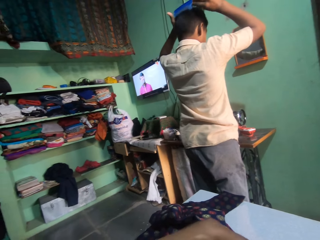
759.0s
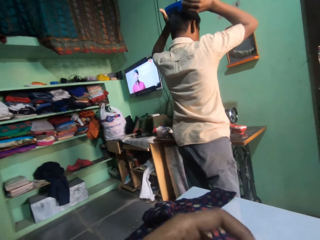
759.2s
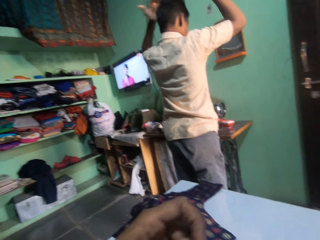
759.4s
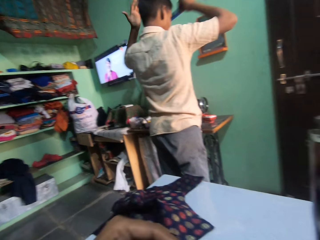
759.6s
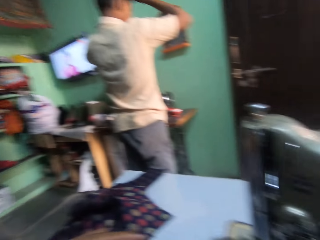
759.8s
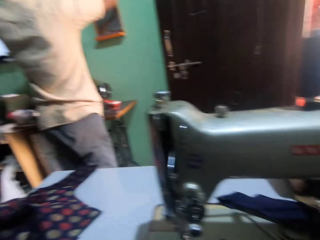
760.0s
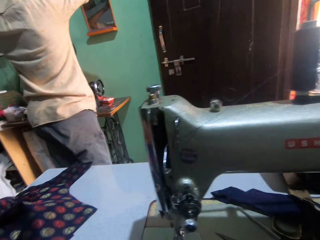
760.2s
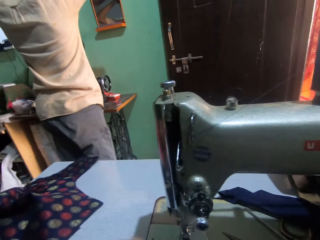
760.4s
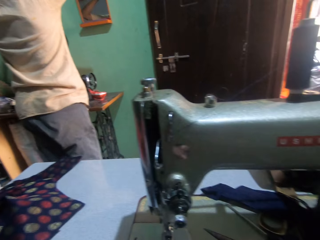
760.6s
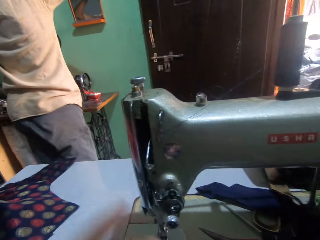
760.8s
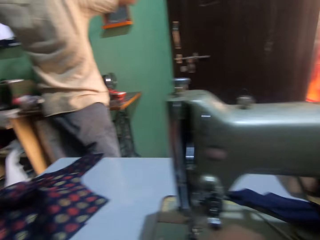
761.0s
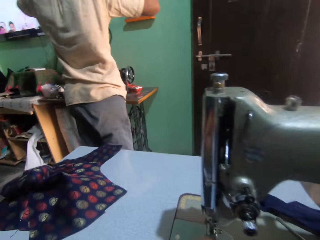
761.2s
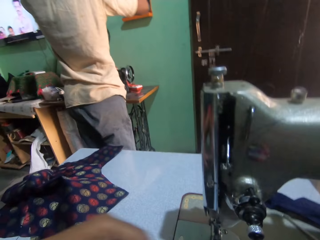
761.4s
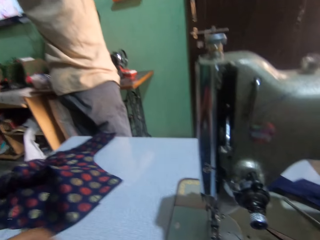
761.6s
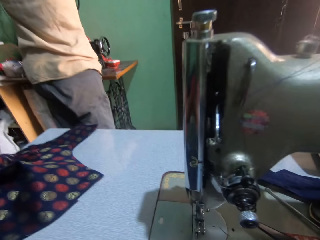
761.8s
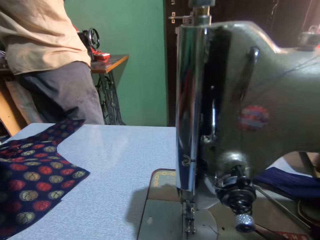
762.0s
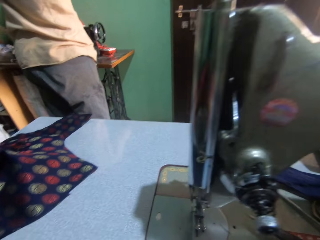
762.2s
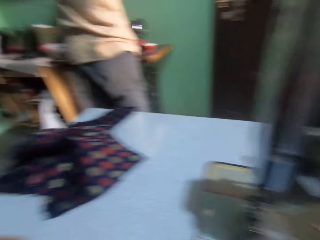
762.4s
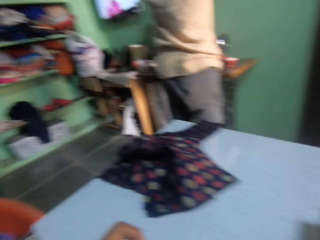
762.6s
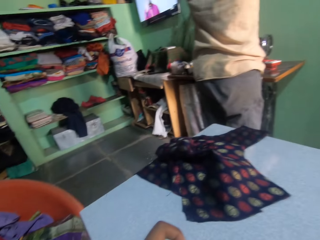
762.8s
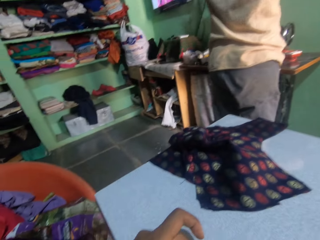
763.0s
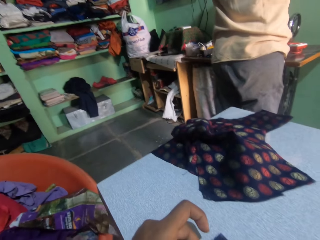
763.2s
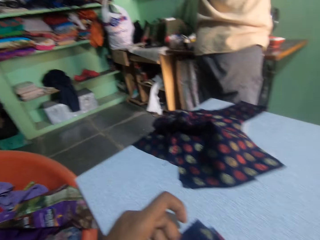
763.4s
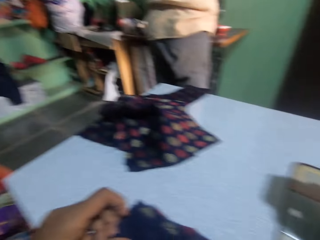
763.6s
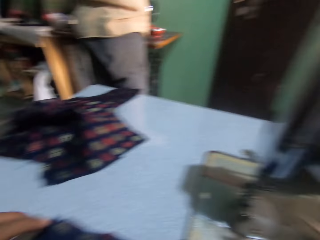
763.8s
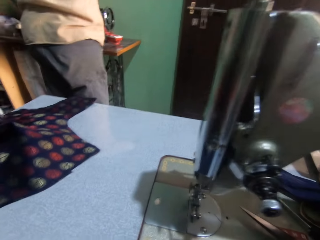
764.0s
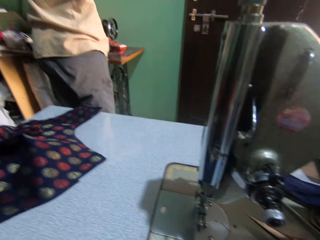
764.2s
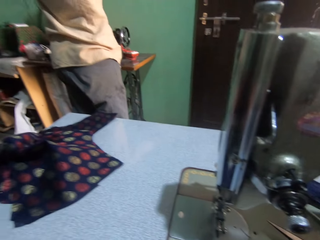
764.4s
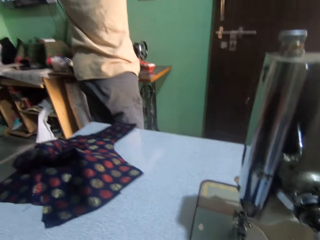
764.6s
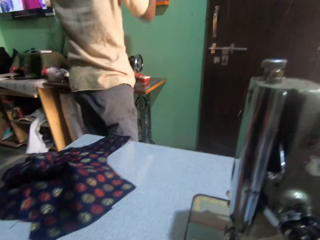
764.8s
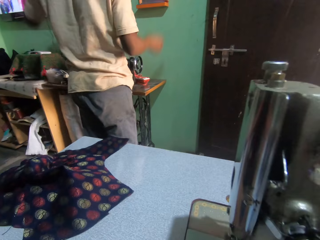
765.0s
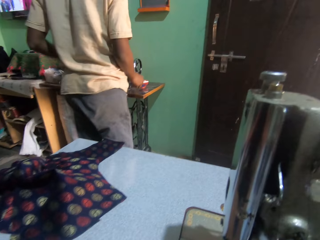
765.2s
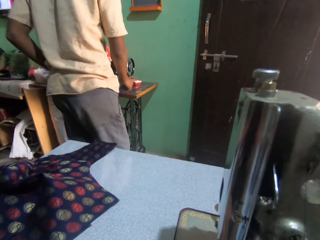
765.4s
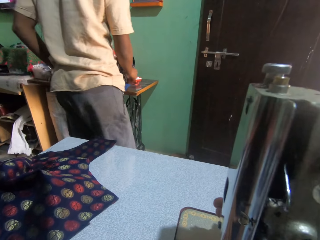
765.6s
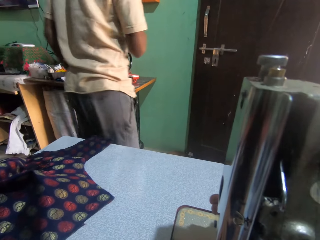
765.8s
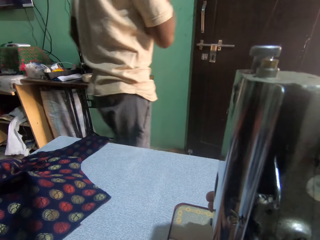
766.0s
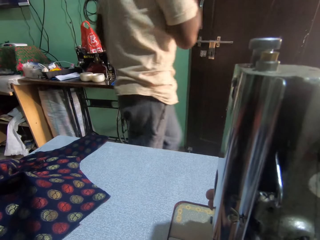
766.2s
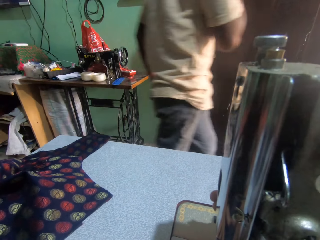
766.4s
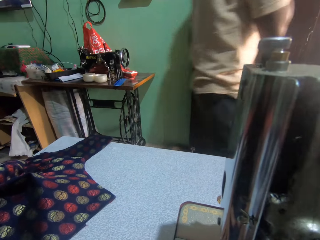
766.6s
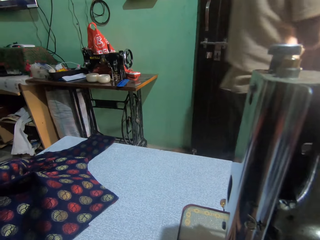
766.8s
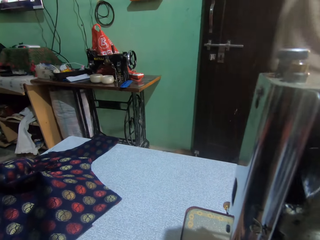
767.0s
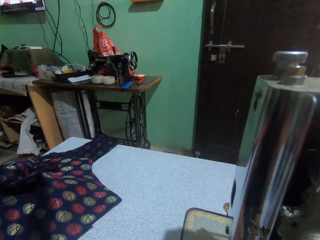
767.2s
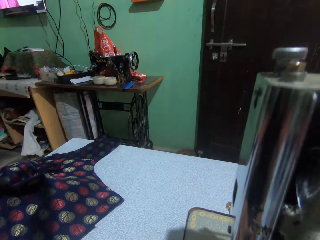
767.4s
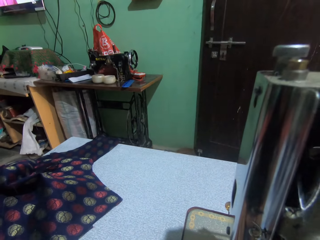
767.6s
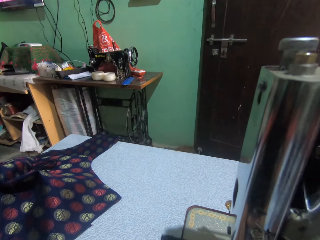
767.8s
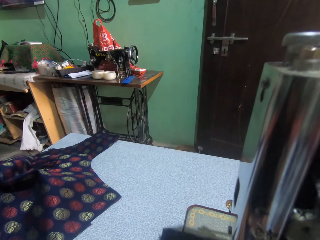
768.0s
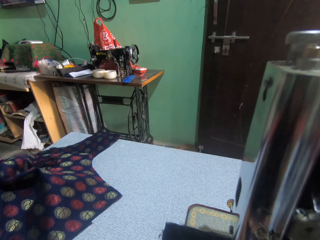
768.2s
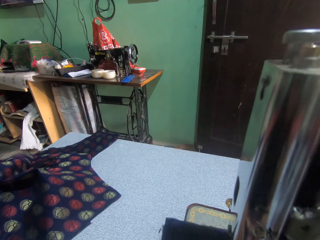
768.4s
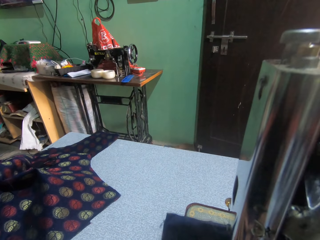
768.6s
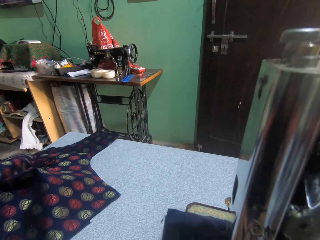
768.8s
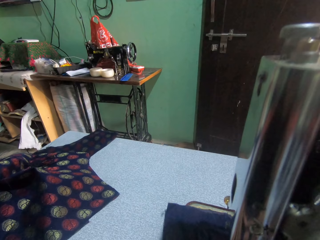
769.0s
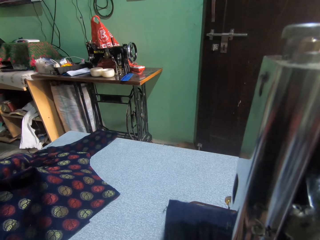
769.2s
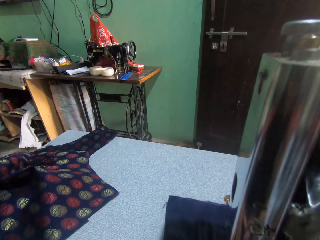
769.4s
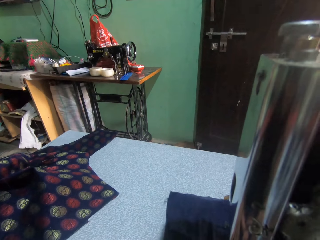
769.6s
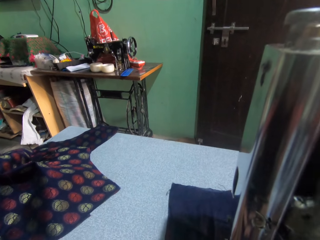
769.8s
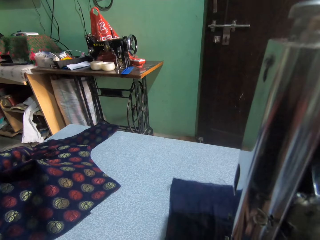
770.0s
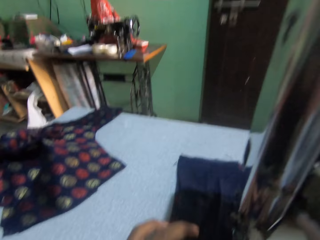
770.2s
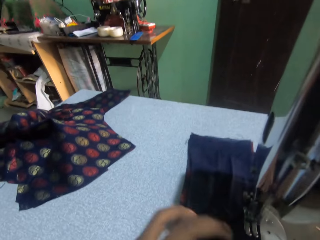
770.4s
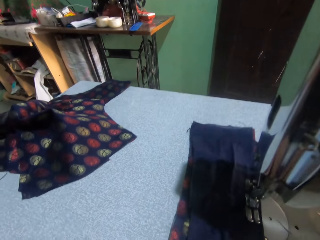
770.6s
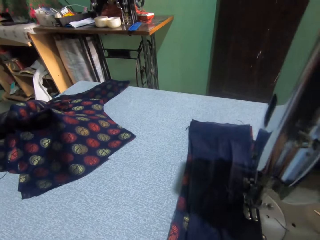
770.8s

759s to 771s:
The camera wearer adjusts the sewing machine. They sew the fabric with the sewing machine.

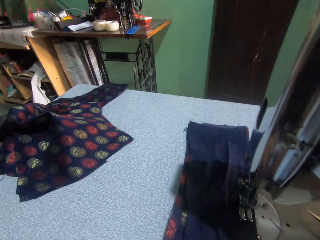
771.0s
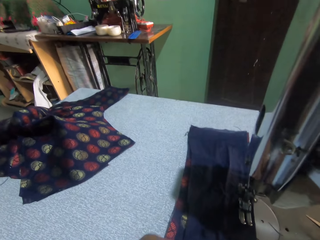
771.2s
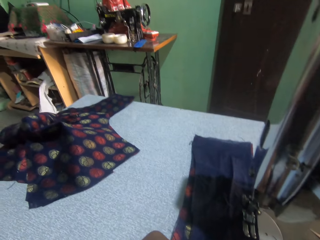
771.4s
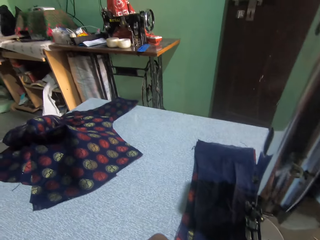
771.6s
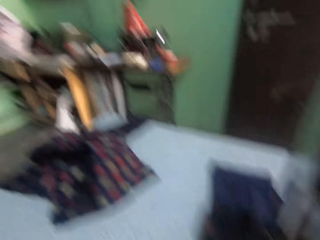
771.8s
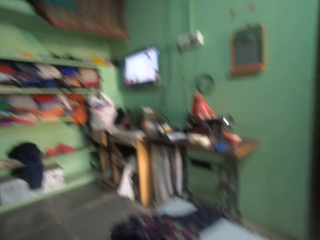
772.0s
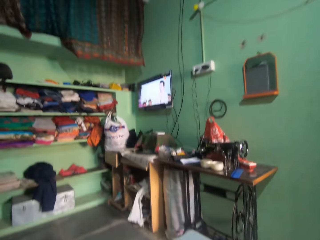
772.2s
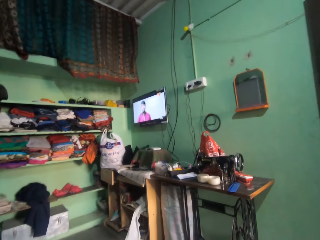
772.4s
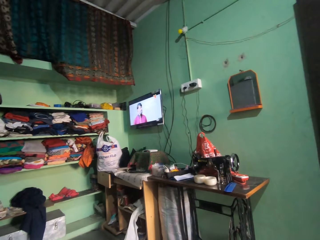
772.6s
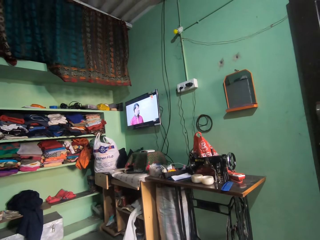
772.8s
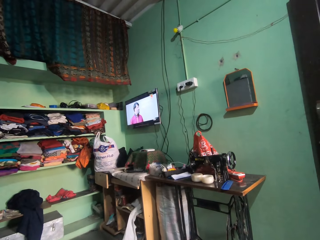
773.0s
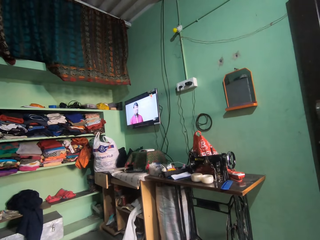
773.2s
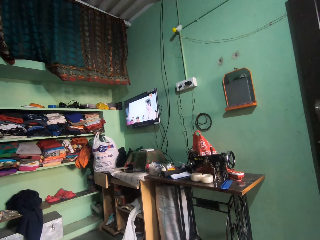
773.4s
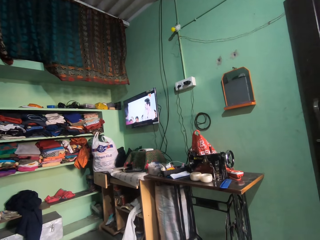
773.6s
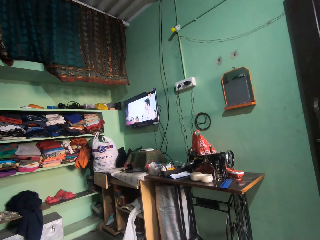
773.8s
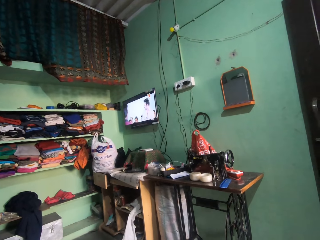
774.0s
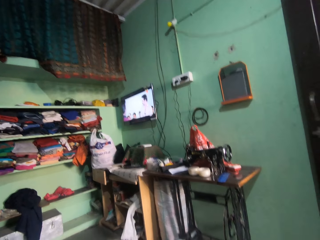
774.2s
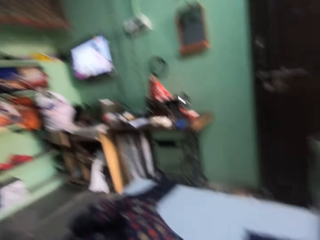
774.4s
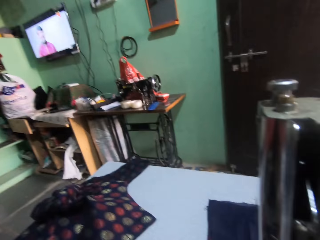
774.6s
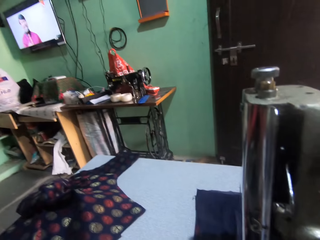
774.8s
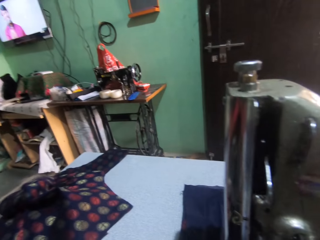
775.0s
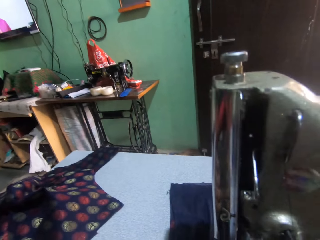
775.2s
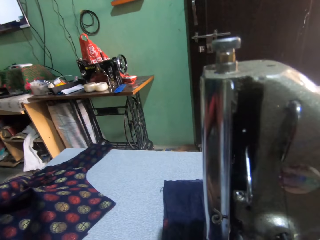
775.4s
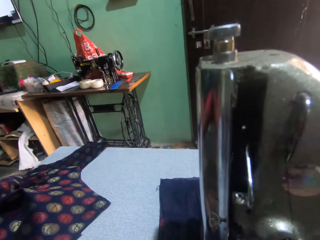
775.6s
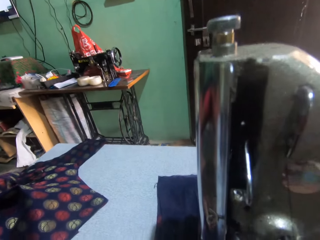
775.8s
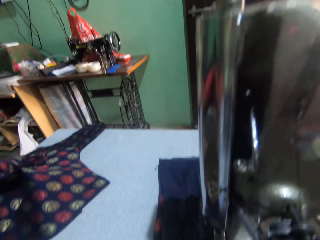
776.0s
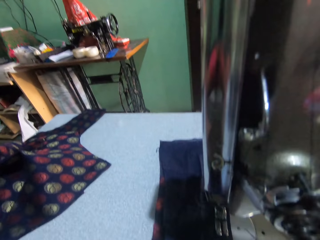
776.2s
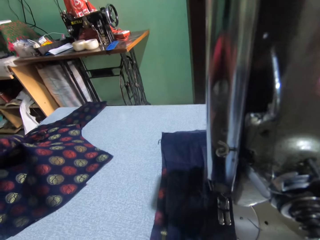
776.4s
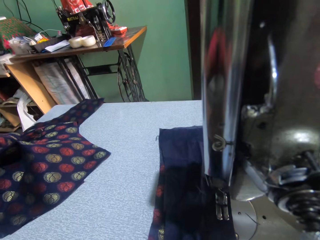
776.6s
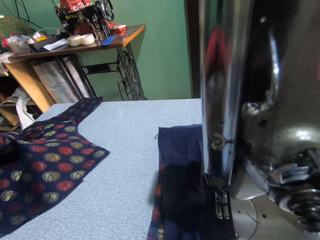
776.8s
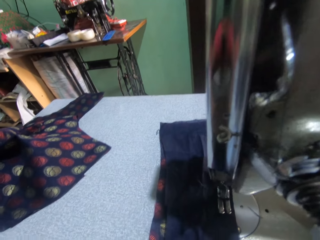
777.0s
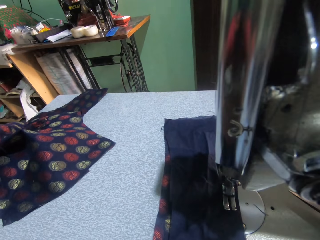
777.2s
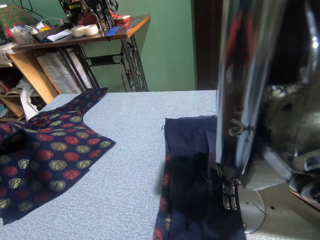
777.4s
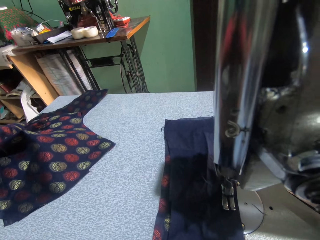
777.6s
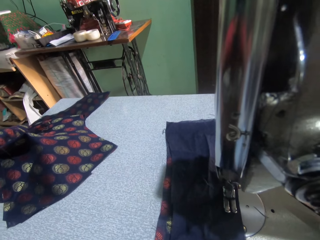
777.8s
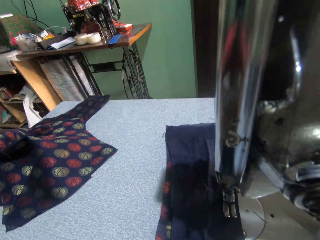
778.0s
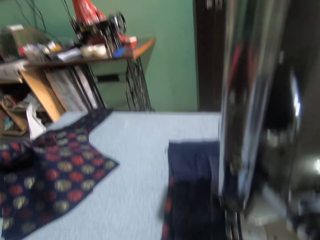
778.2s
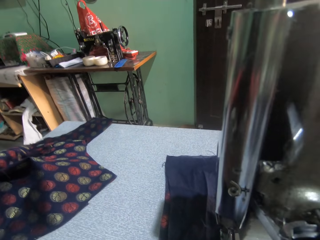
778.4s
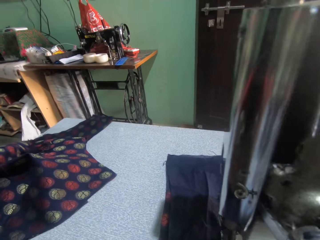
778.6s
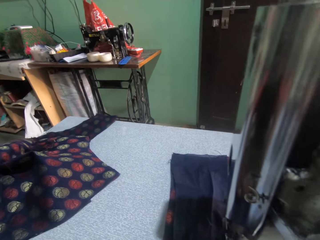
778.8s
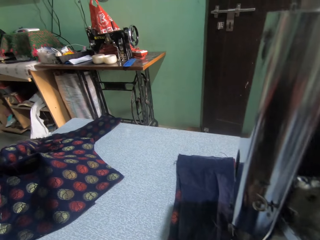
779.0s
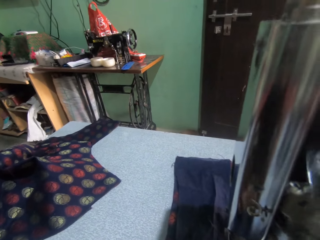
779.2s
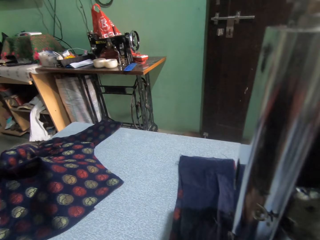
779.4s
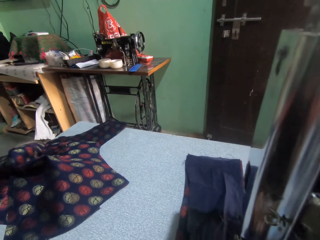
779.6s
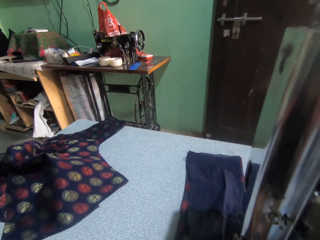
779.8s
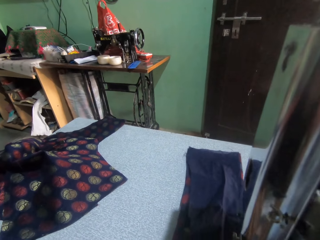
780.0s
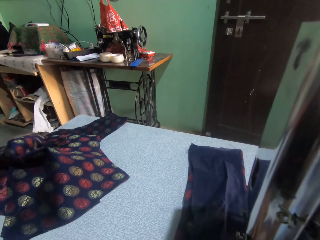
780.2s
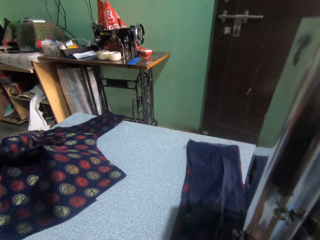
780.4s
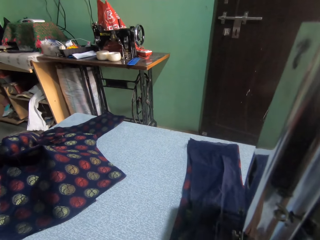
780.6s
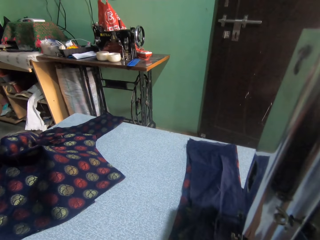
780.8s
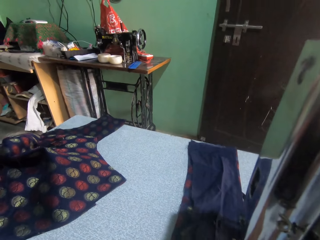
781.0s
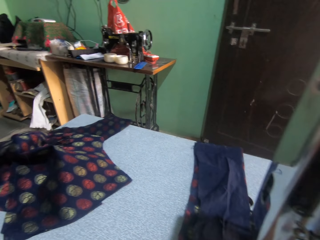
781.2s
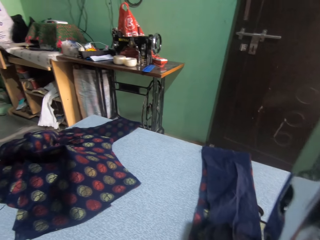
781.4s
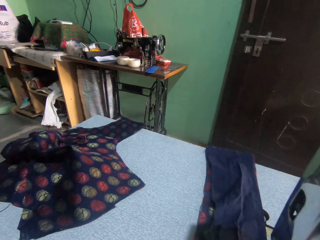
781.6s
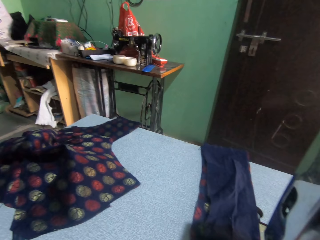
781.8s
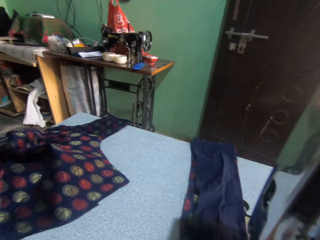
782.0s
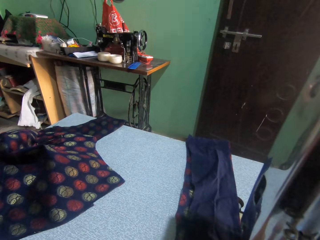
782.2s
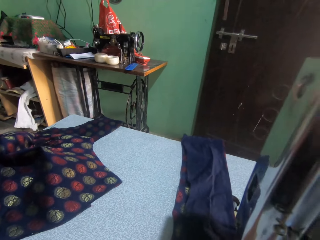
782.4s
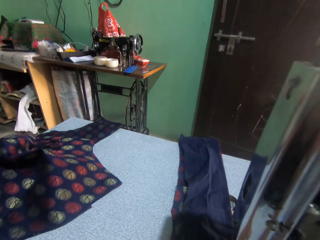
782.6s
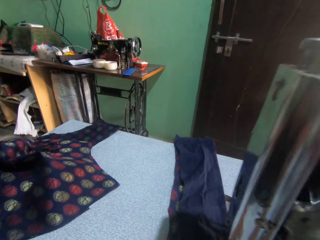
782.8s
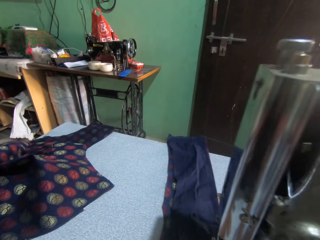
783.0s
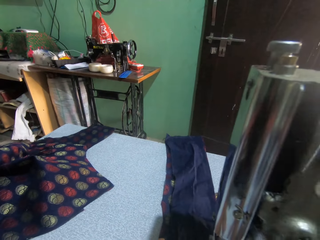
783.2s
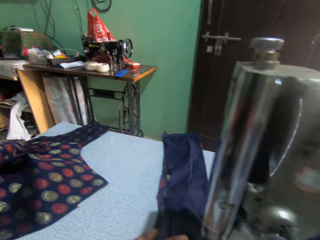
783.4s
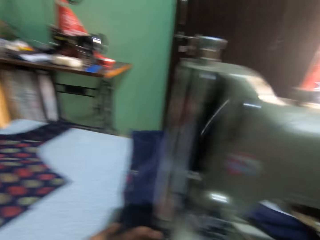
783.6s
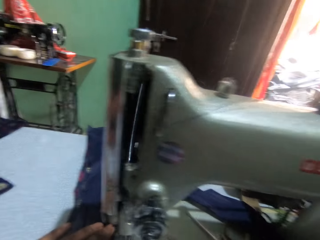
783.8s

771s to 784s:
The camera wearer looks around the room. They adjust the fabric on the sewing table. They hold a piece of cloth. They look around the sewing table. They sew the fabric with the sewing machine.
